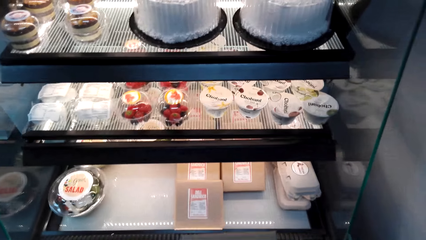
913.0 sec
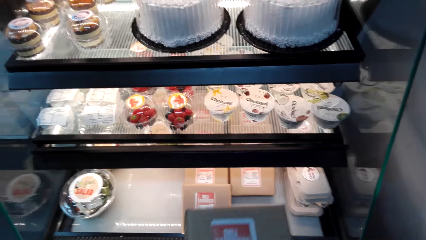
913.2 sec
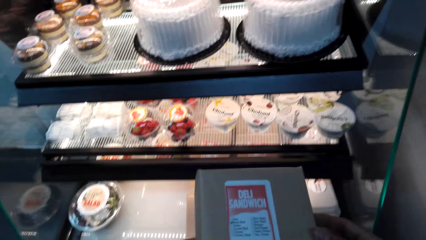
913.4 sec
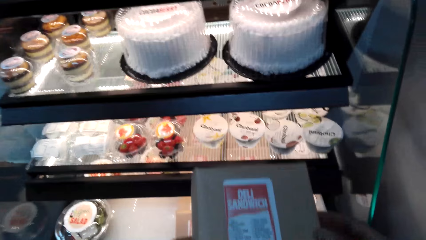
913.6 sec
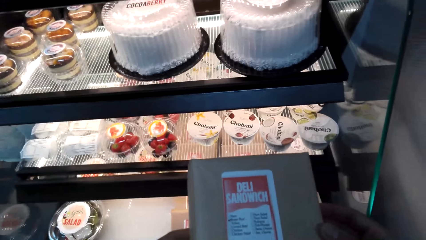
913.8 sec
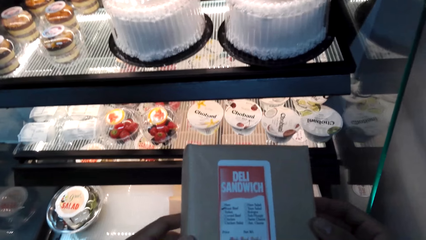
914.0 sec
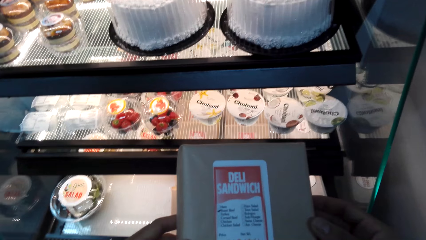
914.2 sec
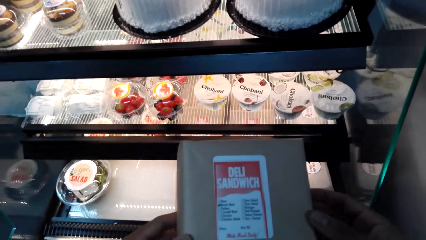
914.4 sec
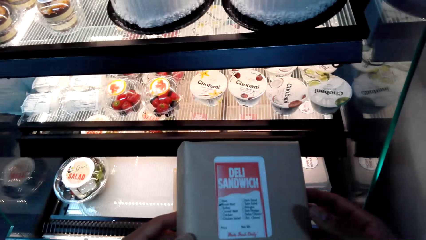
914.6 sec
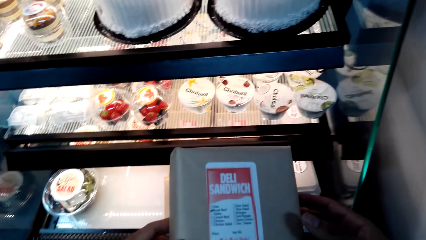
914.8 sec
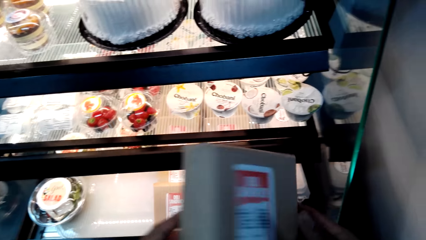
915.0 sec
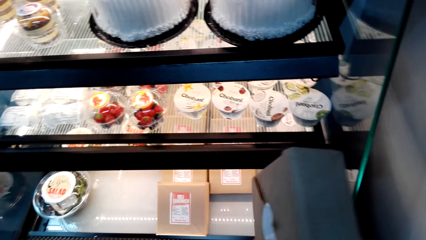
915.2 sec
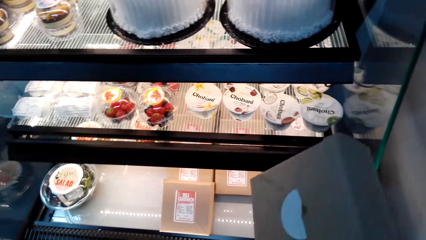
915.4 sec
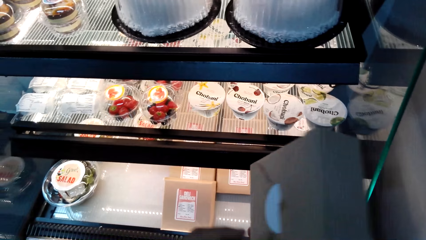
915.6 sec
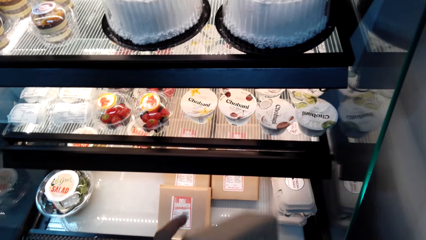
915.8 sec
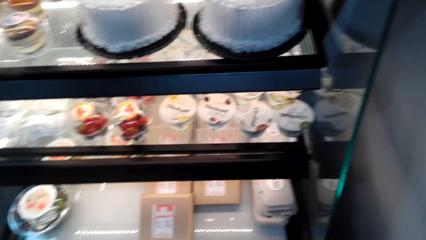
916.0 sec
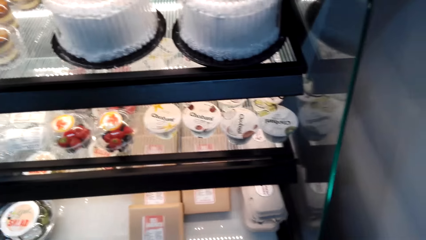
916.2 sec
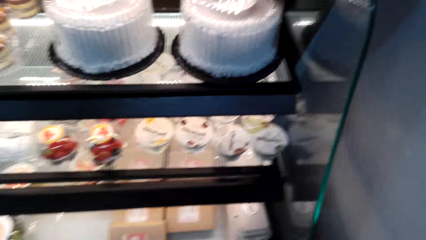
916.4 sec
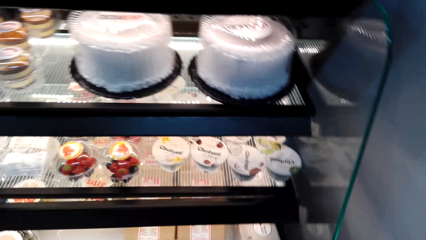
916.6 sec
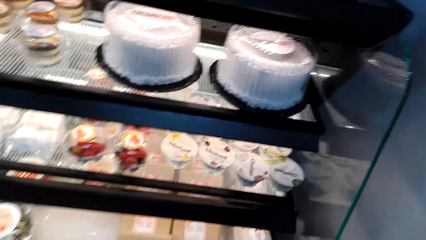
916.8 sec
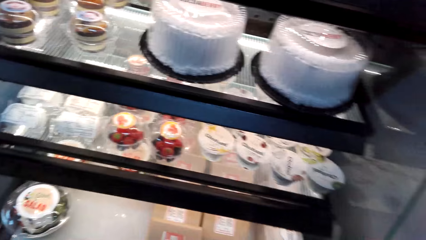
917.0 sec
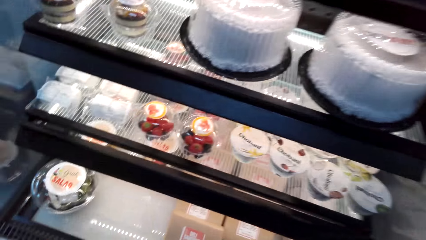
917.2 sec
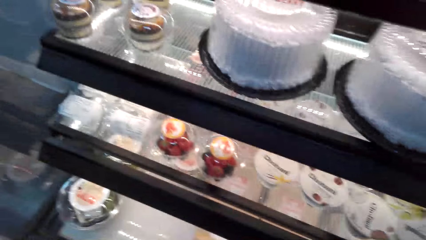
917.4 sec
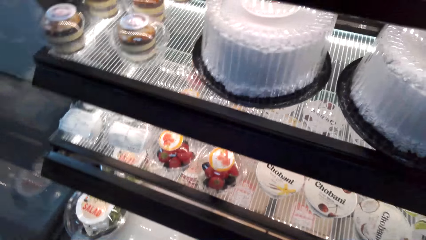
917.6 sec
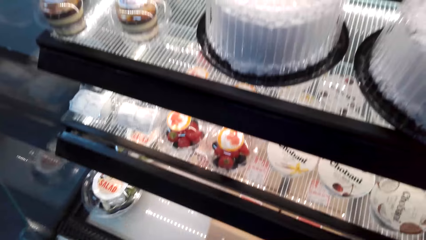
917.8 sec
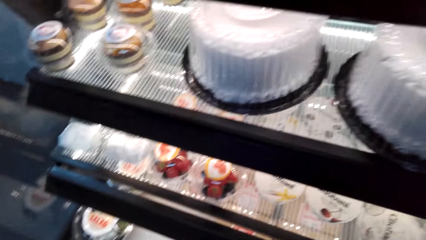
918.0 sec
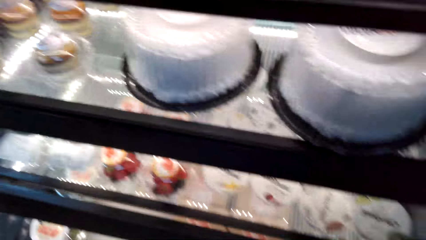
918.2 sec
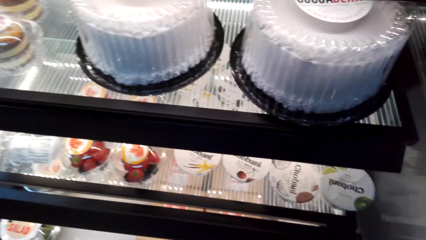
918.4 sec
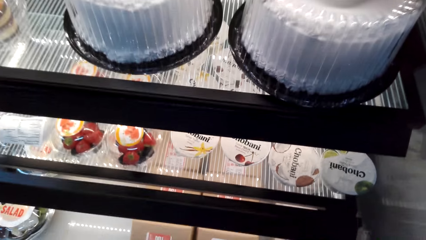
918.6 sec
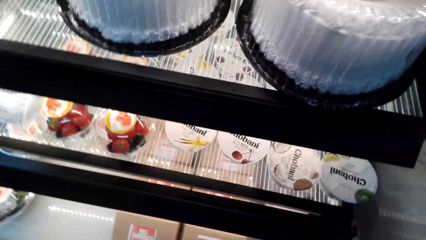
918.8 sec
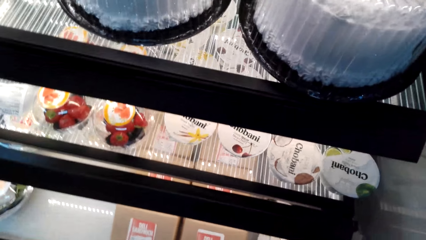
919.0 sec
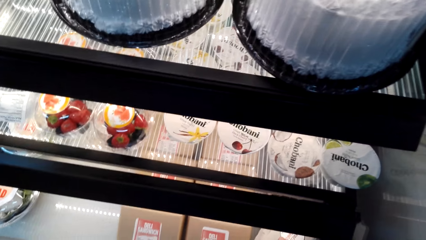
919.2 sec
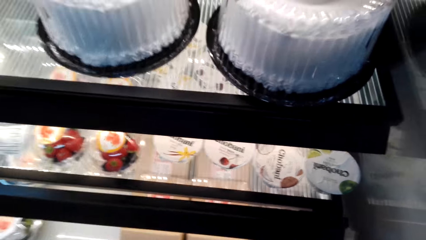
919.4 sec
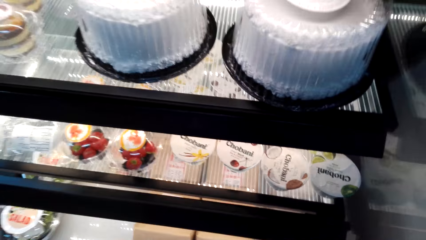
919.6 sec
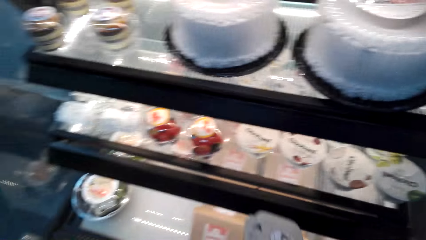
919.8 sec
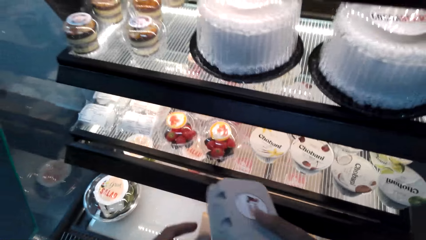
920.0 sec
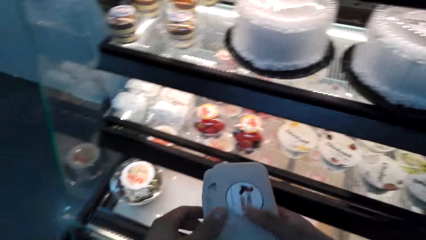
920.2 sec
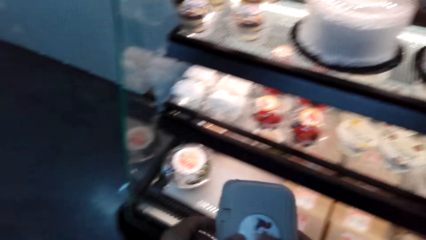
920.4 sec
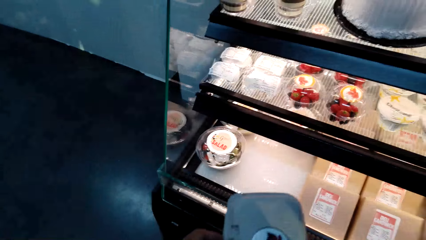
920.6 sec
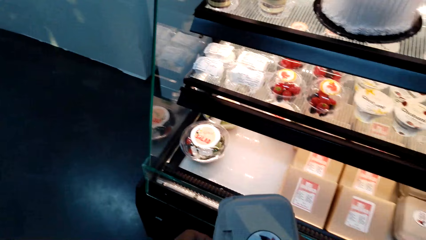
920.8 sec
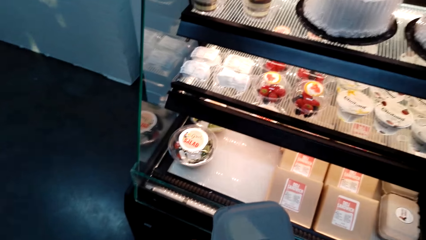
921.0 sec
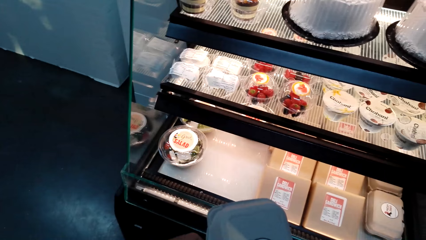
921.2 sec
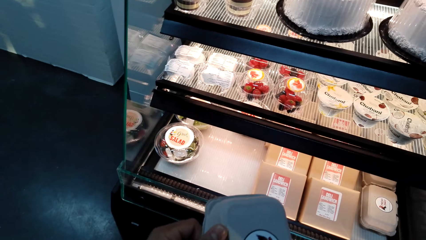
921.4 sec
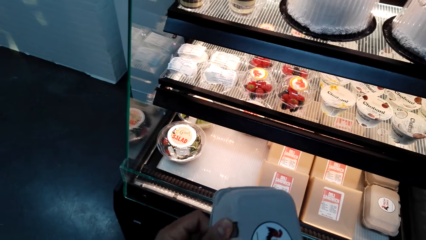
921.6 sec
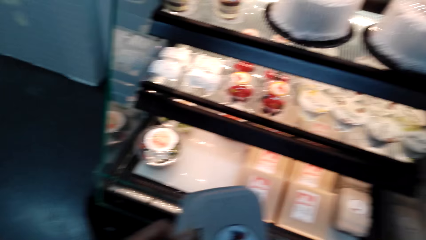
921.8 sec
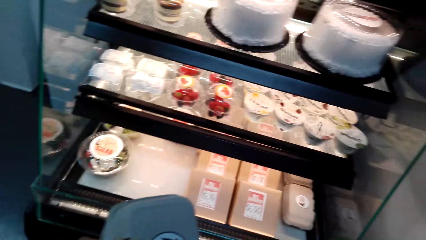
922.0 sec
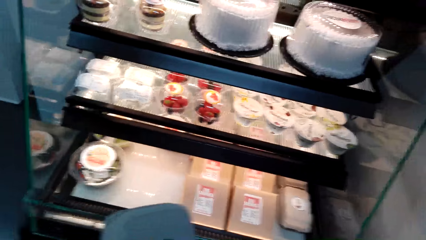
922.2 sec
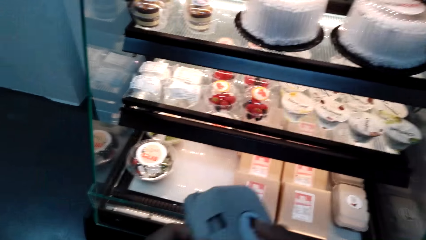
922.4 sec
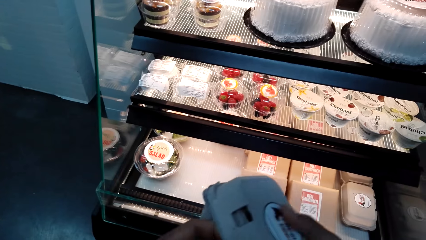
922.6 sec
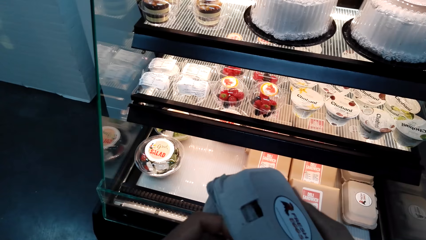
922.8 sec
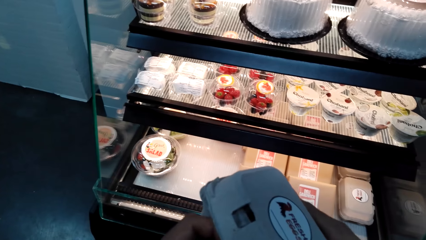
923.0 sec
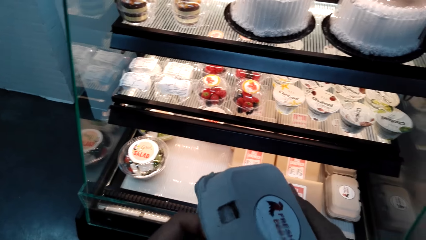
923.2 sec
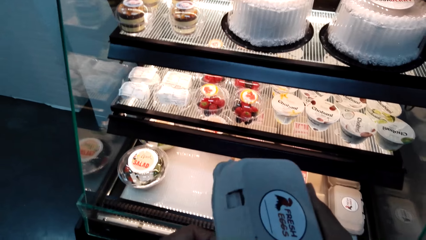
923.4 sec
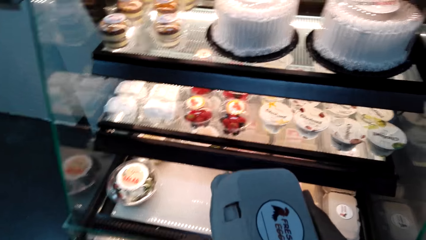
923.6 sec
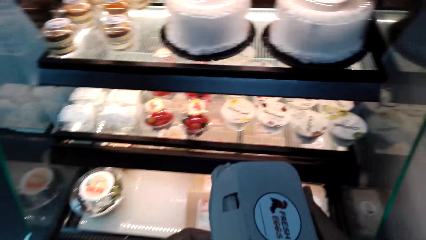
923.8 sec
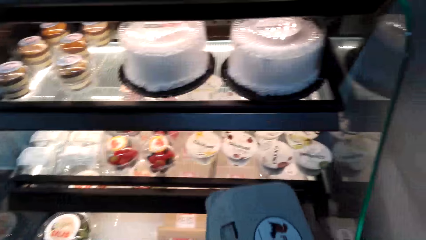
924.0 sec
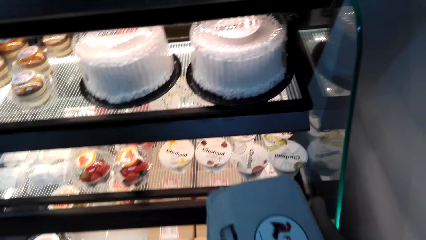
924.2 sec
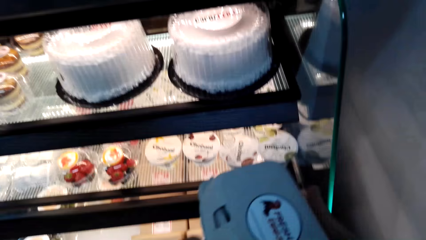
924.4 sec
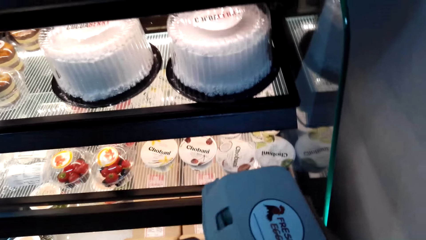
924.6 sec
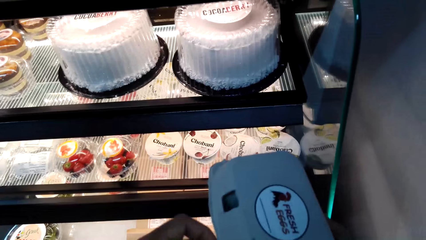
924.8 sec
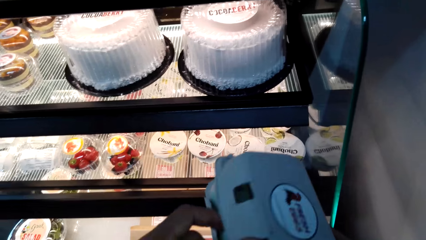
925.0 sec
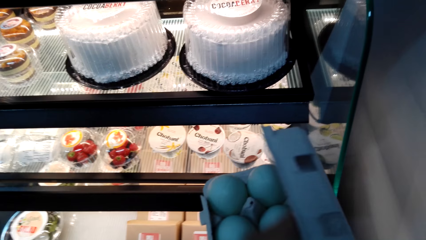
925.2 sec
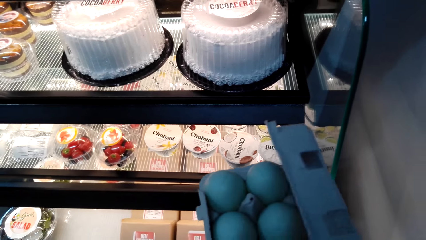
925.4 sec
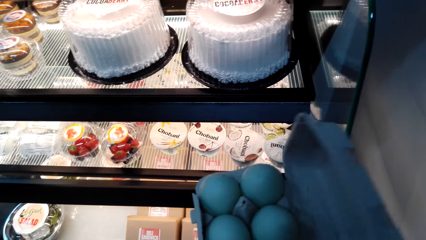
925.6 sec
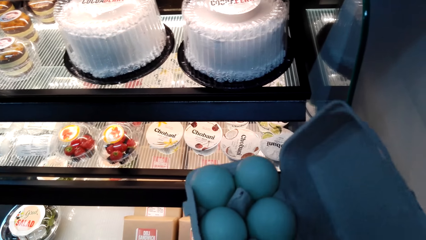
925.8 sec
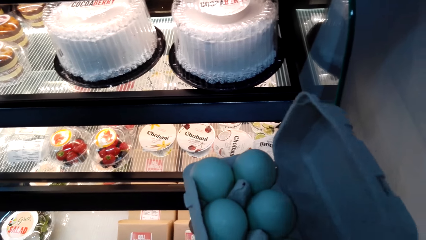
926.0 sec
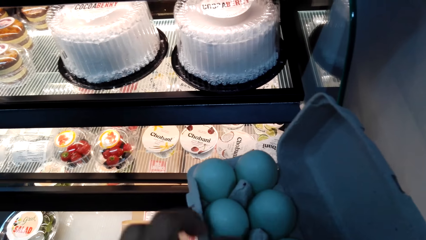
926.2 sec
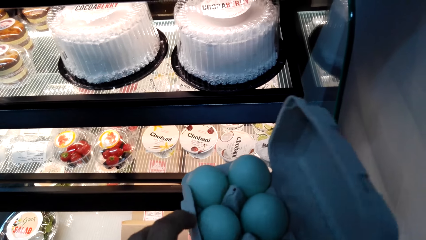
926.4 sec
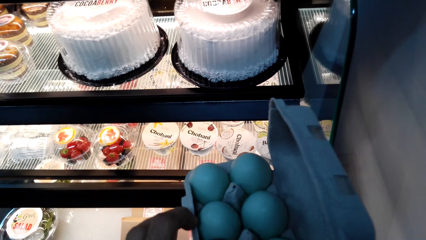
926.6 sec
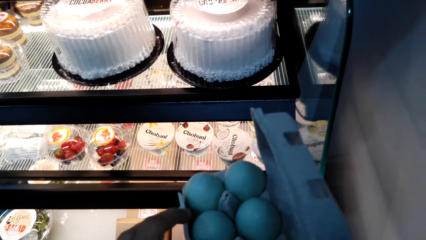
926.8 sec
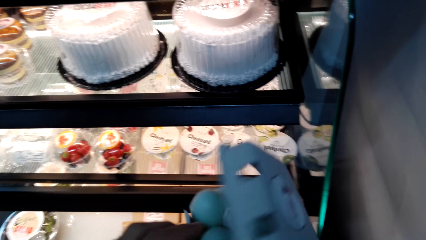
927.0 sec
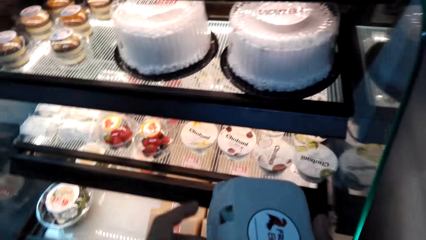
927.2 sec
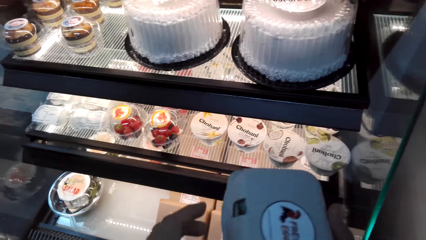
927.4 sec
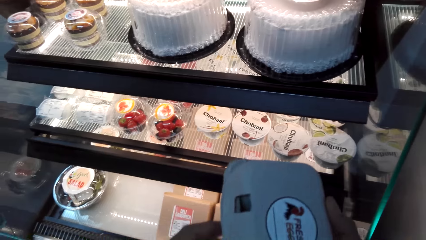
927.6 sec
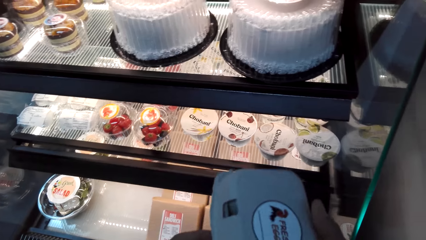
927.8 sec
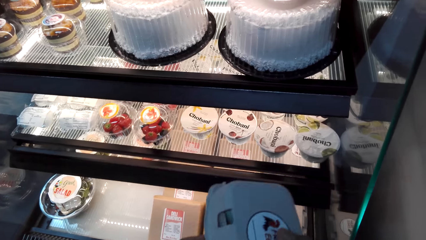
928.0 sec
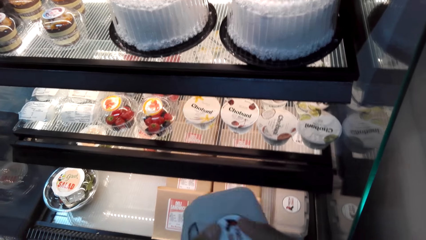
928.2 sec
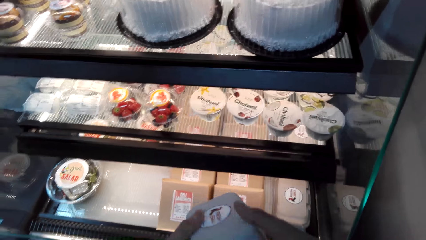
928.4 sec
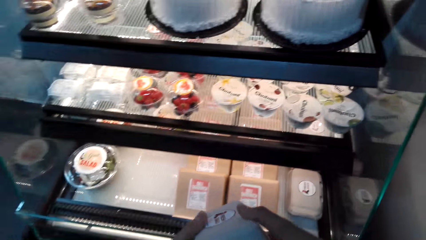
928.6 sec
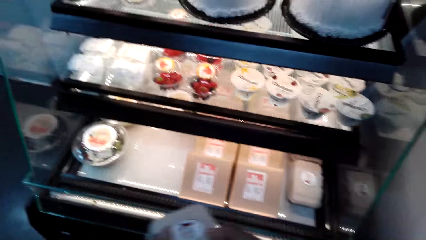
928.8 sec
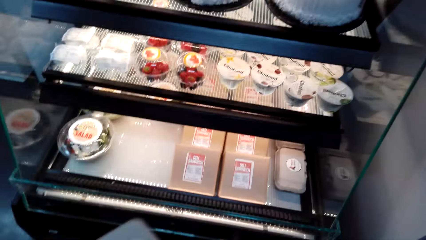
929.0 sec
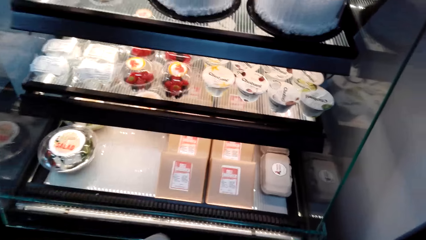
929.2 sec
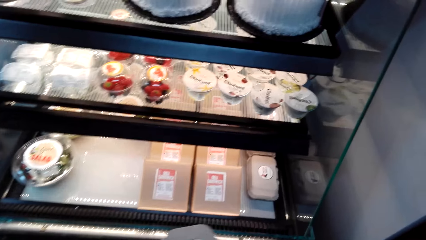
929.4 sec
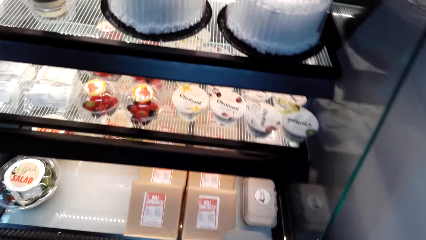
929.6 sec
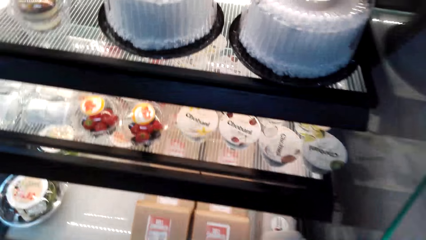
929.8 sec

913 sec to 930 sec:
The camera wearer holds a deli sandwich. They look at the pack. They turn the pack. They walk in the supermarket. They look at the cakes. They pick a pack of cake. They look at the cakes. They hold a crate of eggs. They open the crate of eggs. They look into the cakes. They close the crate of eggs.
